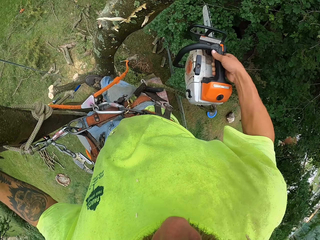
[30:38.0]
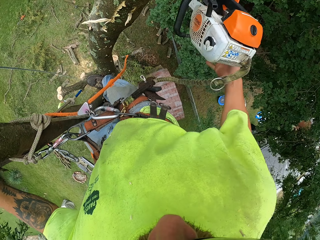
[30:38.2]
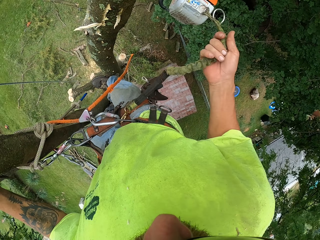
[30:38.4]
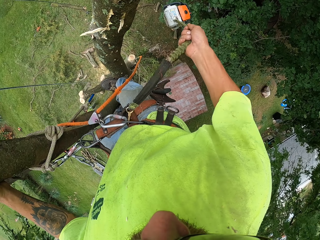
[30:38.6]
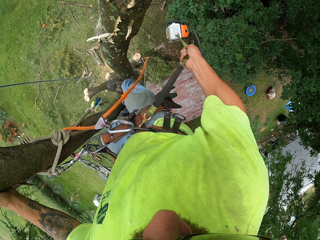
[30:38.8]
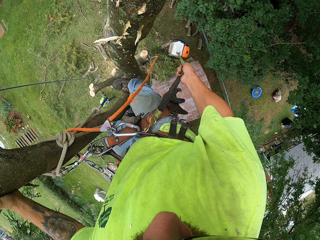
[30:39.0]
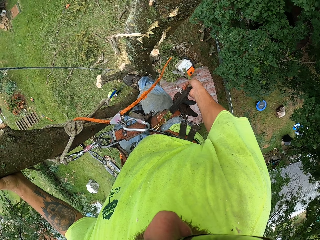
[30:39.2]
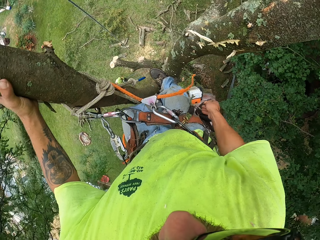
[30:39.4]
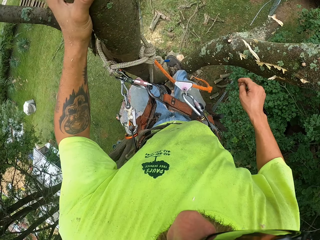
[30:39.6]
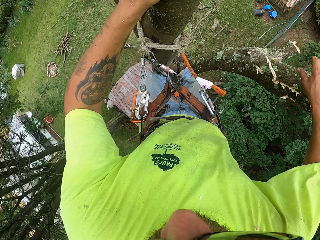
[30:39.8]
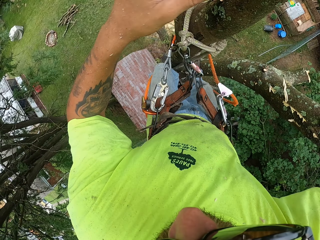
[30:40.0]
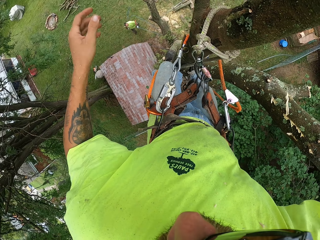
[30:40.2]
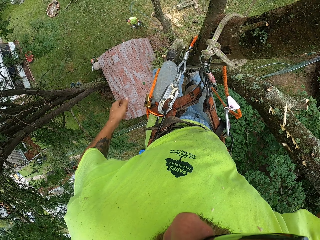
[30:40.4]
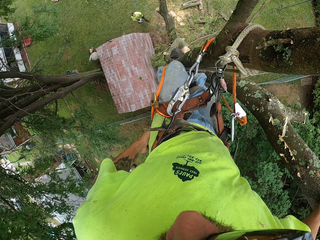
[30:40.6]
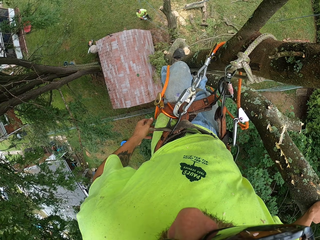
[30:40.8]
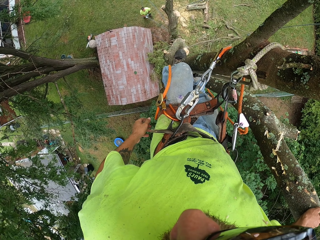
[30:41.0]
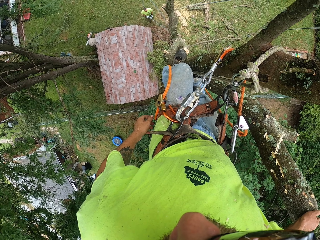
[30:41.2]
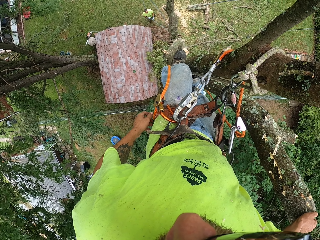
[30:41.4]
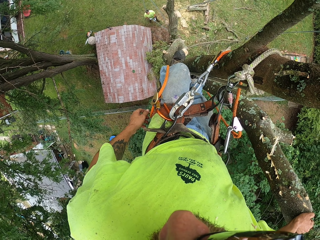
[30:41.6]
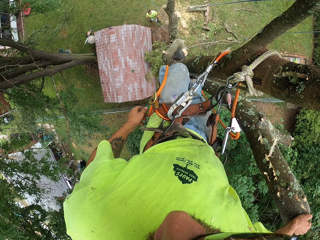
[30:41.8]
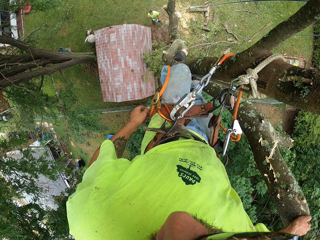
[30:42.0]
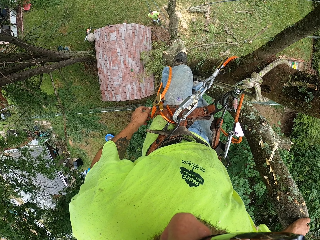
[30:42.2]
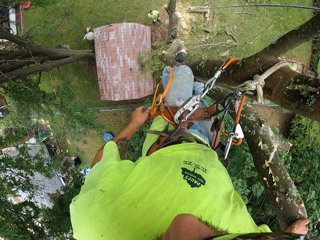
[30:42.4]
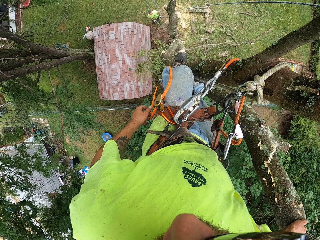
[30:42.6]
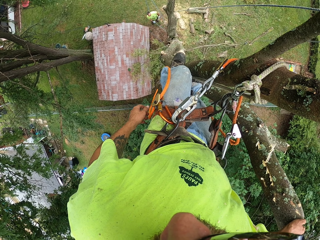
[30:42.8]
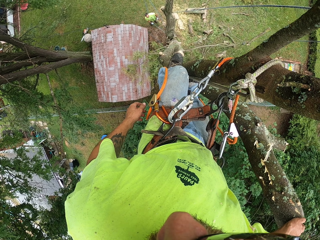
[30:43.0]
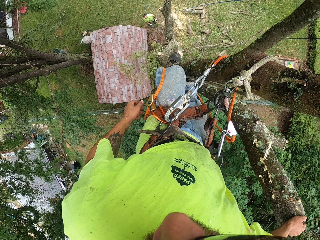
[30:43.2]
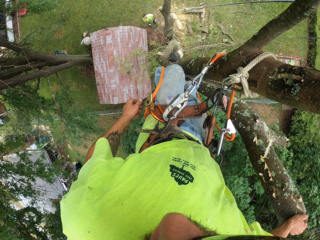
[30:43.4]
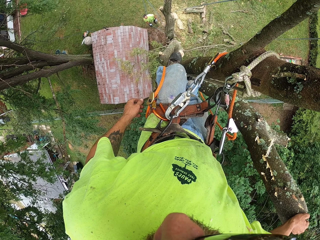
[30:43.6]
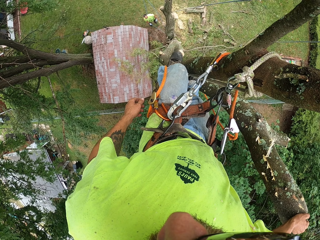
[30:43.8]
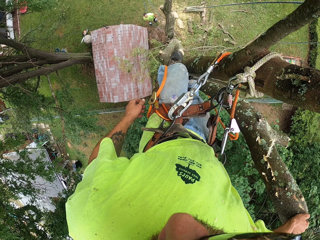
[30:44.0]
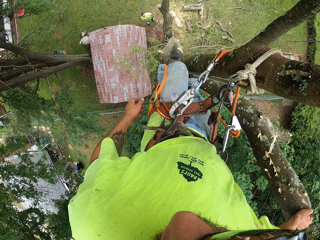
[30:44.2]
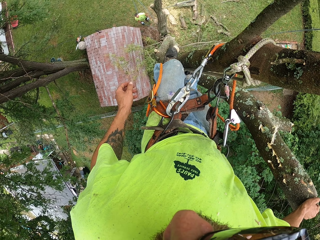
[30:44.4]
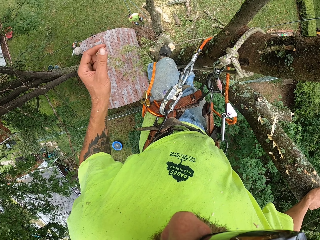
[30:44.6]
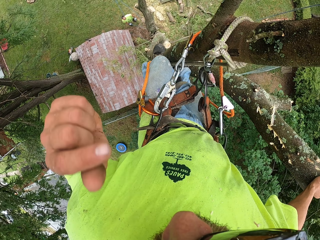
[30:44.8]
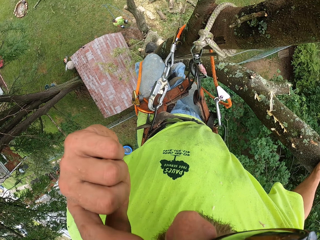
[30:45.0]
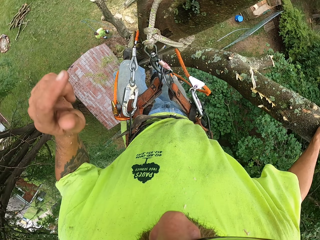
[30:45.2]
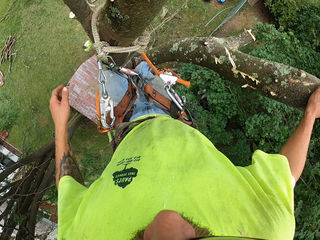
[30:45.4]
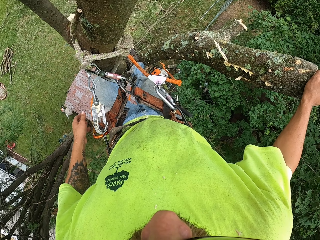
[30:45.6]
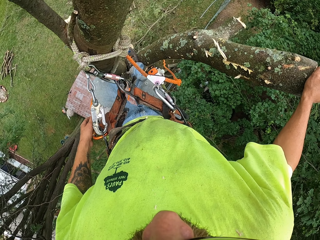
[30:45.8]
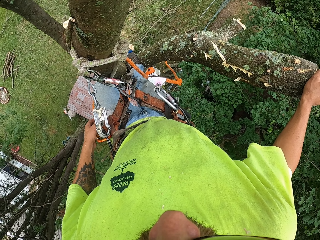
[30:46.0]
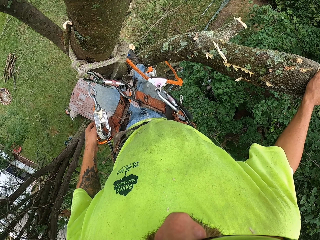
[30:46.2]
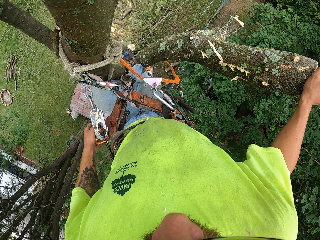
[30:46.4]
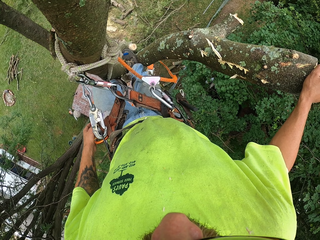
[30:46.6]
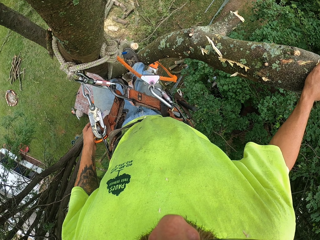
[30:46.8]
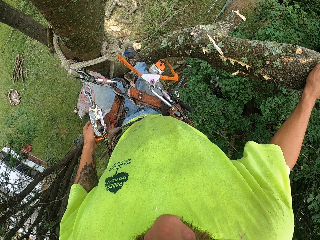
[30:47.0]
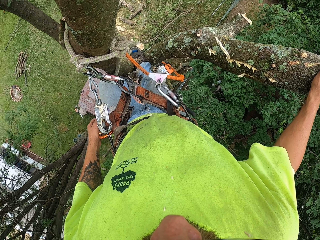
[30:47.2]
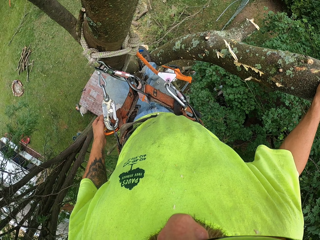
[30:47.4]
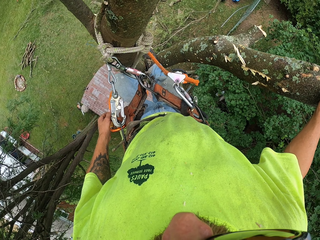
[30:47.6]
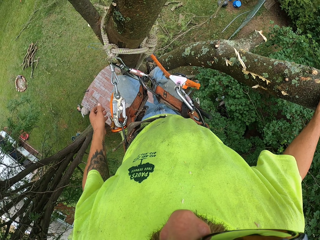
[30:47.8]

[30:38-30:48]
The camera wearer holds the belt attached to the chain saw with his right hand. He drops the saw.

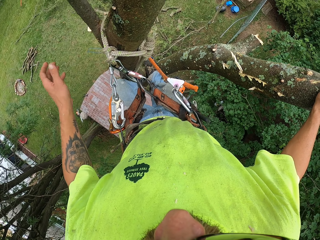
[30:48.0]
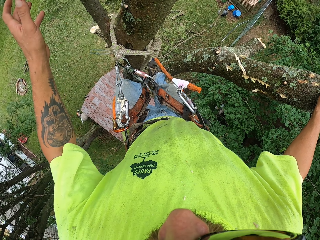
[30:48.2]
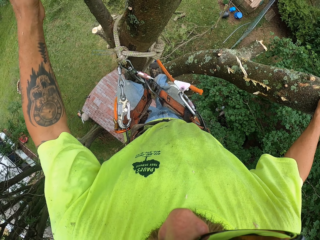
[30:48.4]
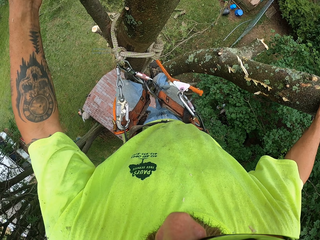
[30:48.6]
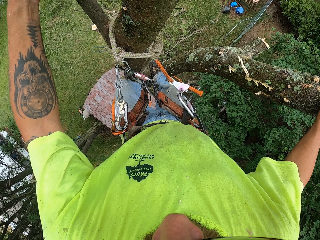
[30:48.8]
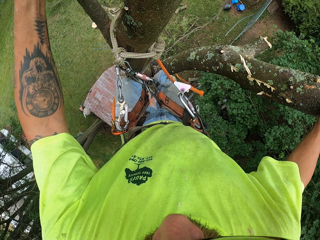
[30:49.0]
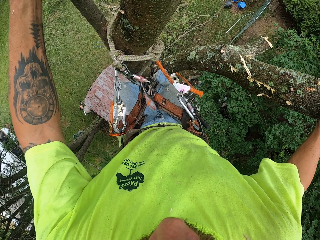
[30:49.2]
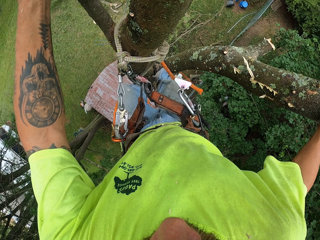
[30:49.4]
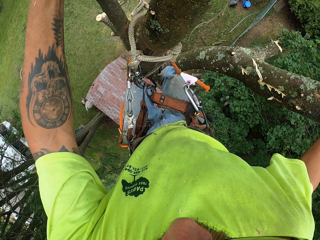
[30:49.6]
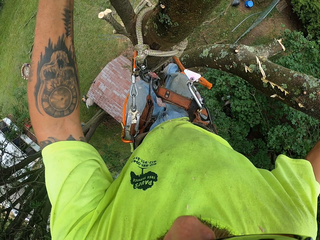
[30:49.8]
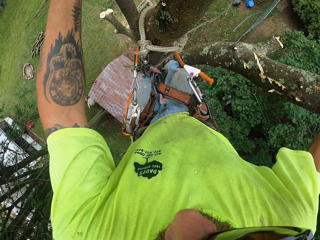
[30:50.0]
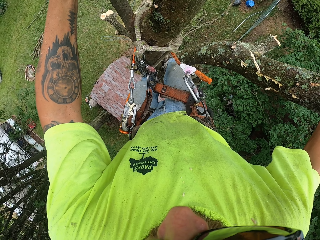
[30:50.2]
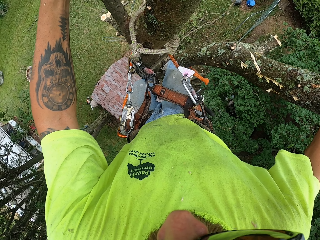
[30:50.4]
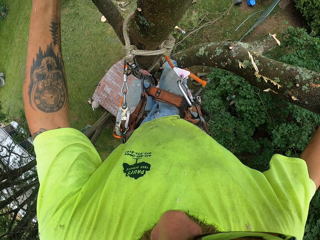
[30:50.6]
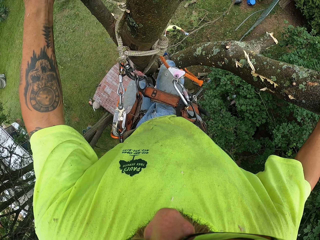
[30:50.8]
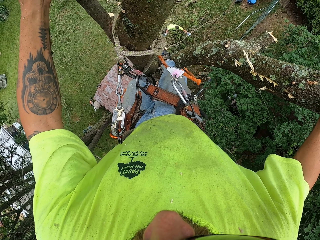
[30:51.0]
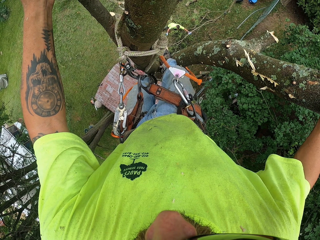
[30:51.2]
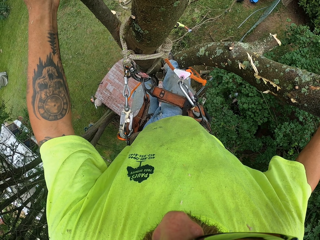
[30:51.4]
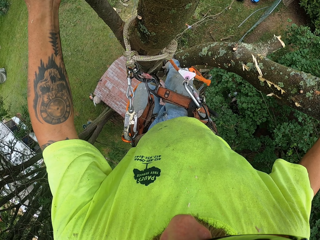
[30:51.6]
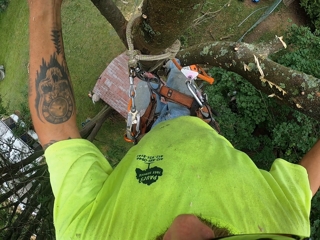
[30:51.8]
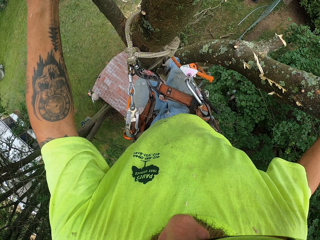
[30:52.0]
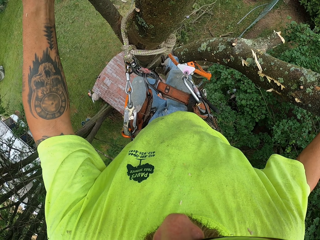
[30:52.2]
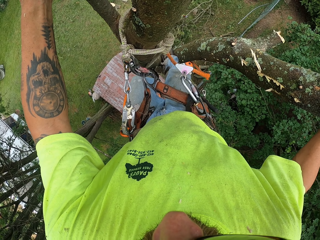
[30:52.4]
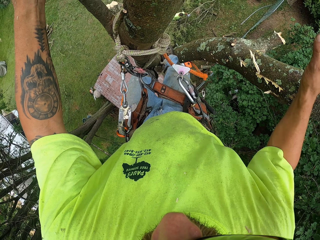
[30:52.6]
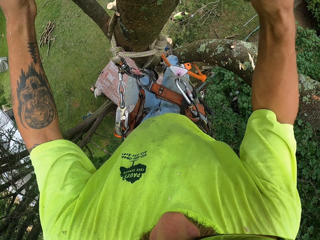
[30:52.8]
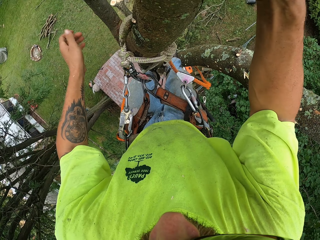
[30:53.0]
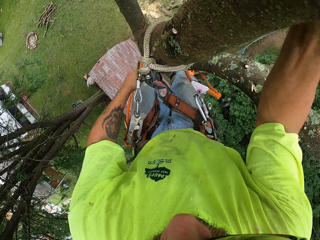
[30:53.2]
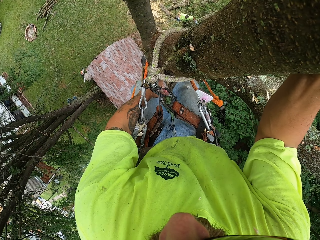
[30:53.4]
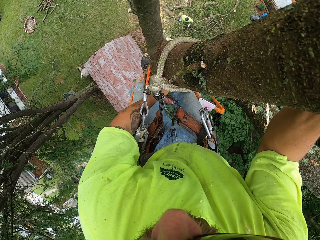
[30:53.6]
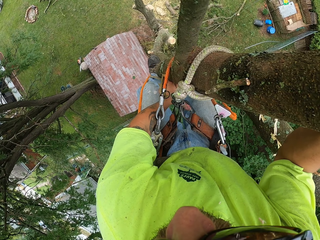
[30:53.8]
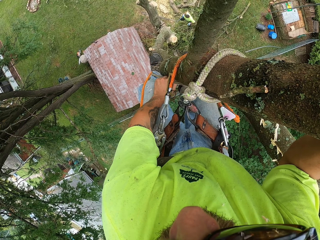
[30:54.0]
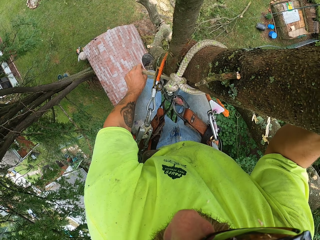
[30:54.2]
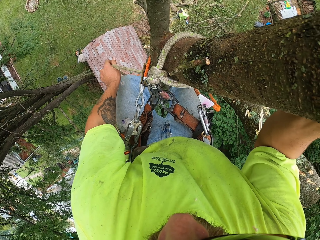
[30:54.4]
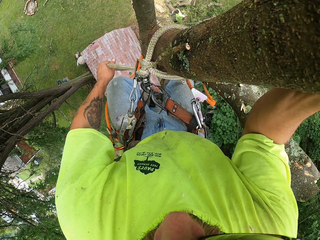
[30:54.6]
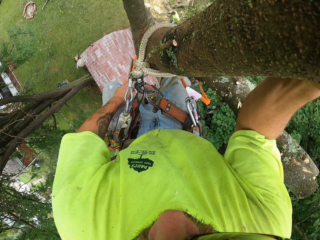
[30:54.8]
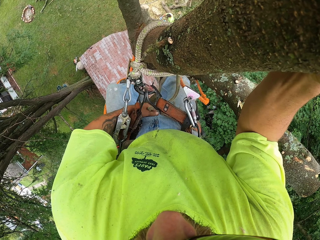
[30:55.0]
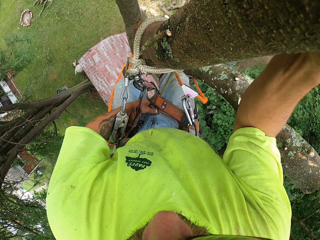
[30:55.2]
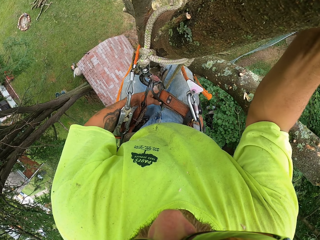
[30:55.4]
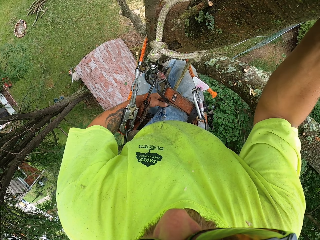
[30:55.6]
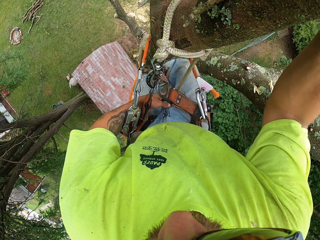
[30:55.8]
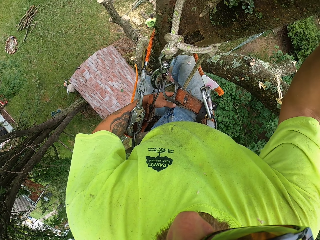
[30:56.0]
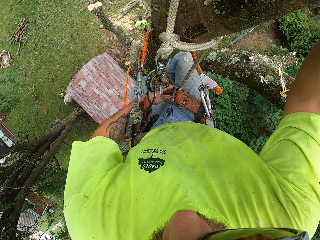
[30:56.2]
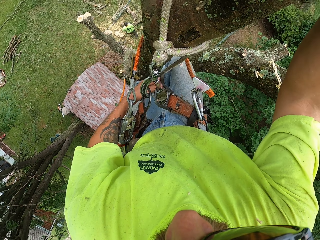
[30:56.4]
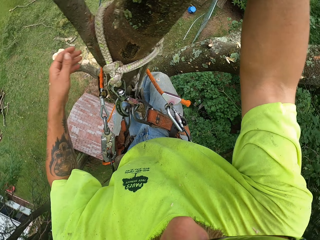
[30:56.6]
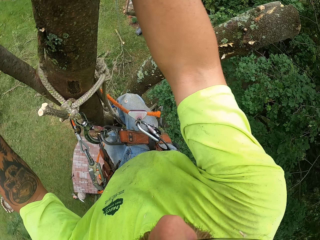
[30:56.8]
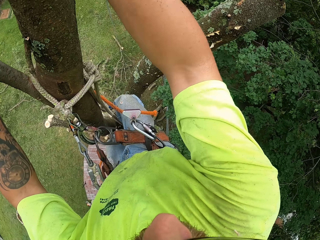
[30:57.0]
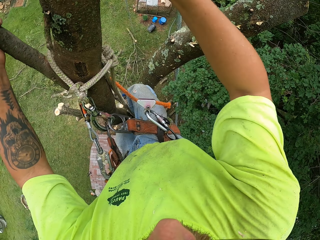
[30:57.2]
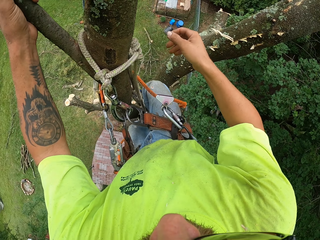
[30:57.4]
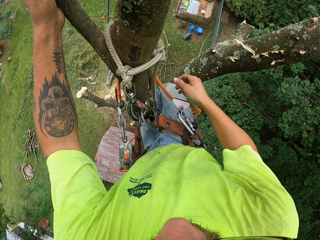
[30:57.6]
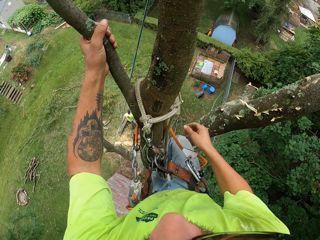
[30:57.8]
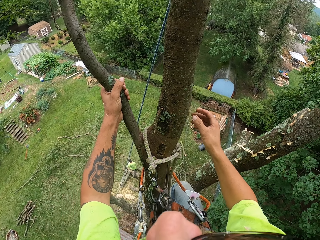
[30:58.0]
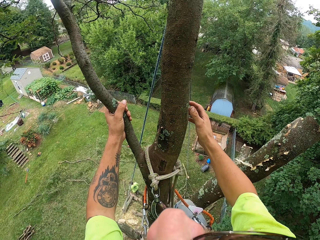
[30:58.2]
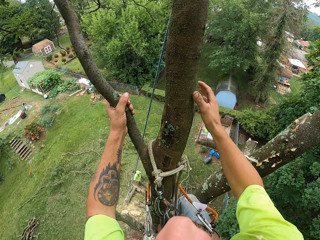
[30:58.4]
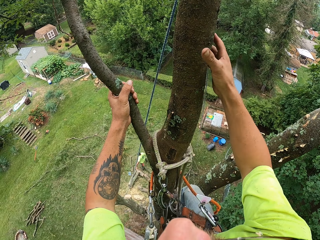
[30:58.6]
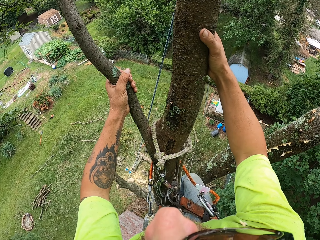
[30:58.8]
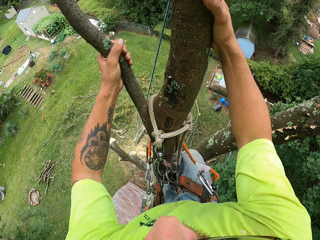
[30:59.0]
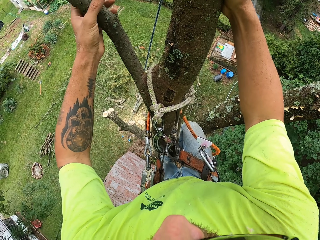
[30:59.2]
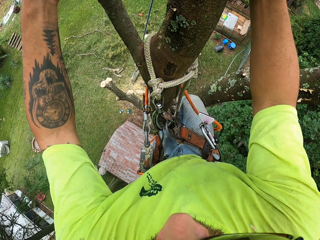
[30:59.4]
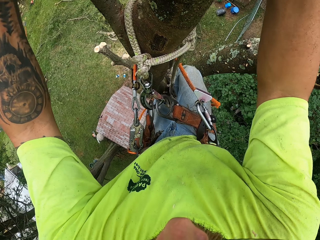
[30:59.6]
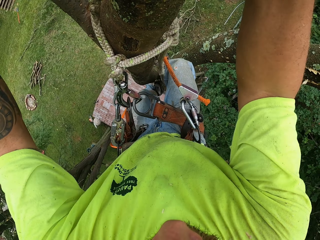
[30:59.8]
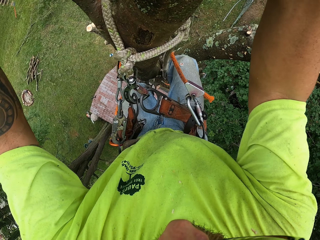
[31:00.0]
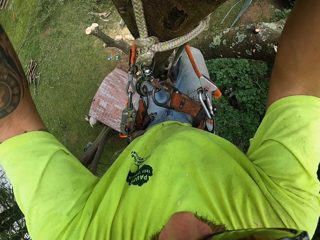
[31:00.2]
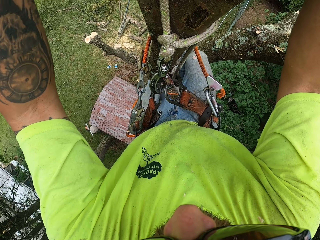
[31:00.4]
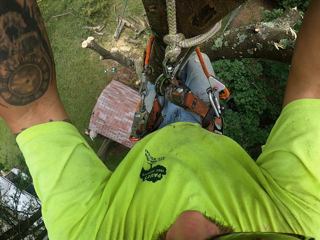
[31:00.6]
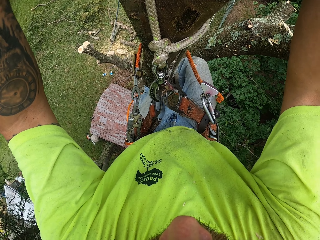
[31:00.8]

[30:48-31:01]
The camera wearer holds the tree with the left hand. He adjusts the flip line with his left hand. He removes the rope from the leg. He holds the tree with both hands.
